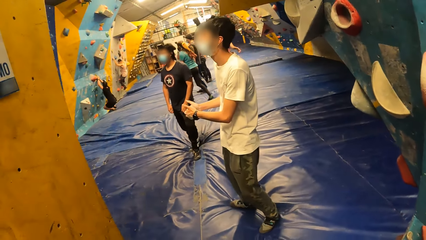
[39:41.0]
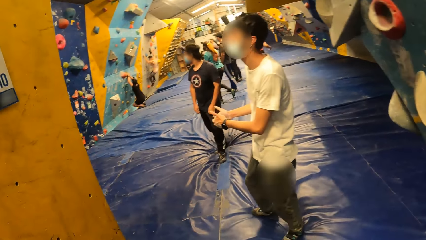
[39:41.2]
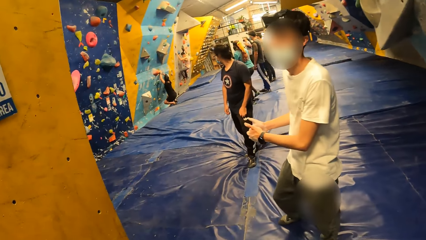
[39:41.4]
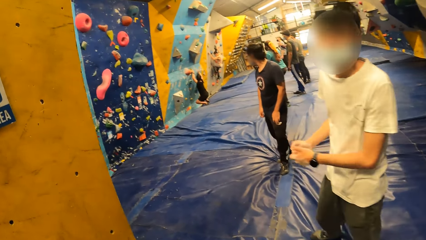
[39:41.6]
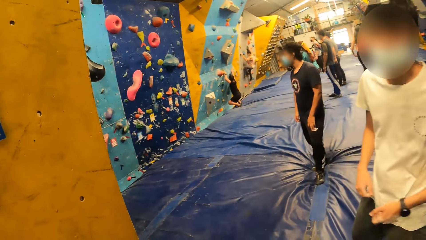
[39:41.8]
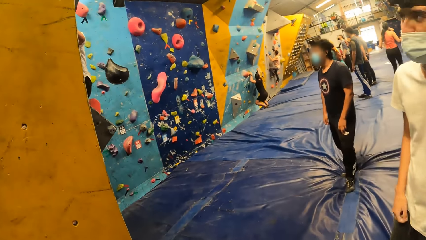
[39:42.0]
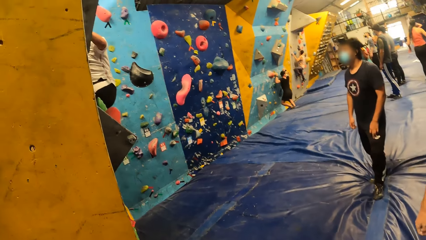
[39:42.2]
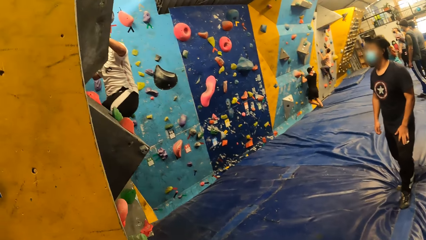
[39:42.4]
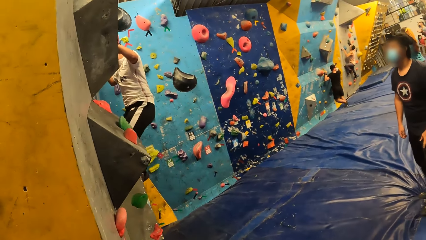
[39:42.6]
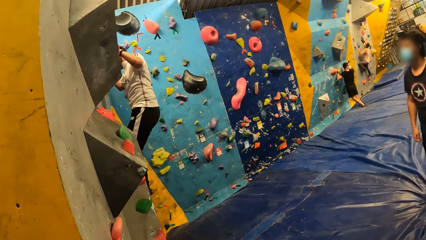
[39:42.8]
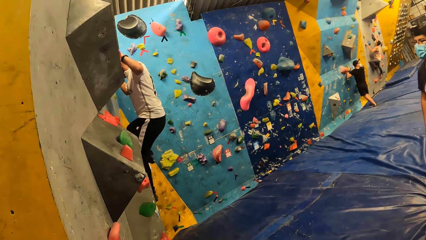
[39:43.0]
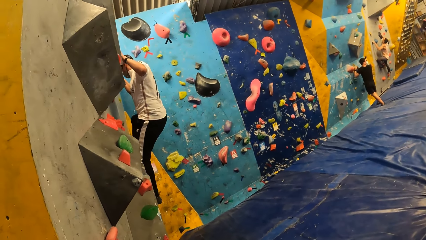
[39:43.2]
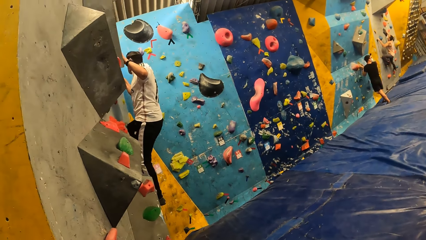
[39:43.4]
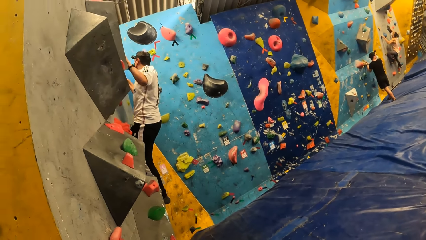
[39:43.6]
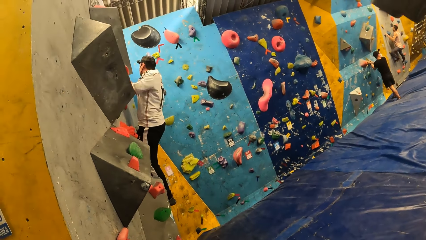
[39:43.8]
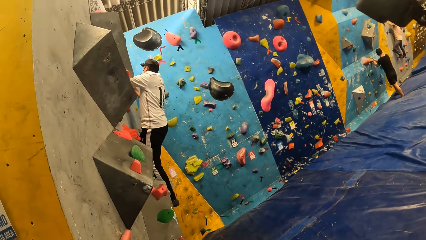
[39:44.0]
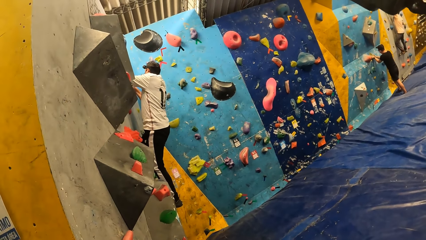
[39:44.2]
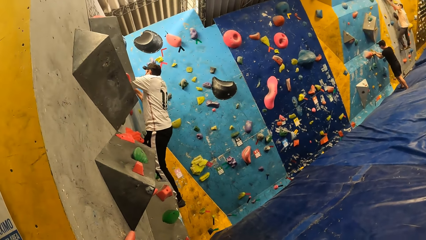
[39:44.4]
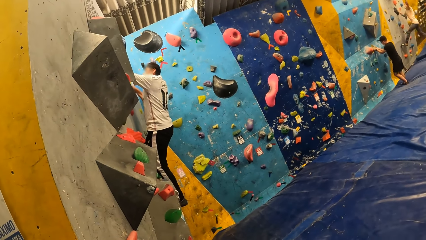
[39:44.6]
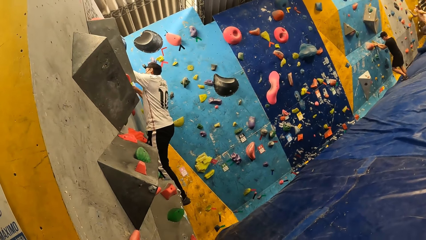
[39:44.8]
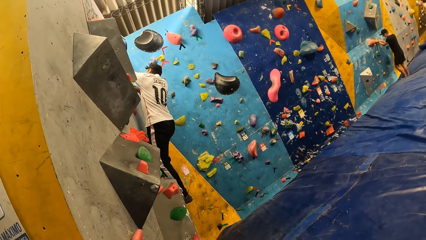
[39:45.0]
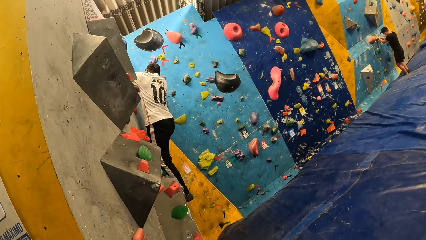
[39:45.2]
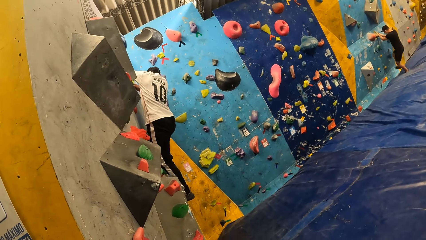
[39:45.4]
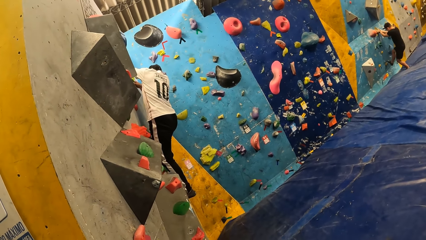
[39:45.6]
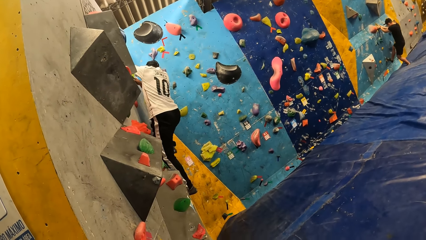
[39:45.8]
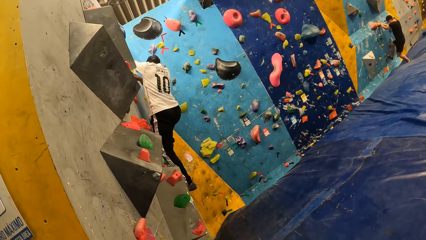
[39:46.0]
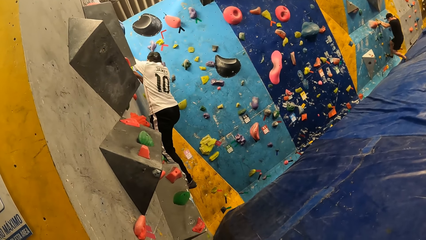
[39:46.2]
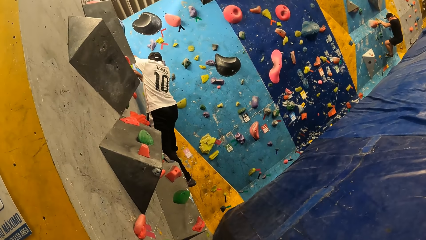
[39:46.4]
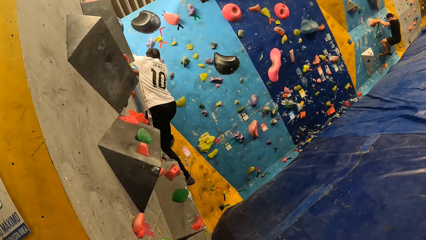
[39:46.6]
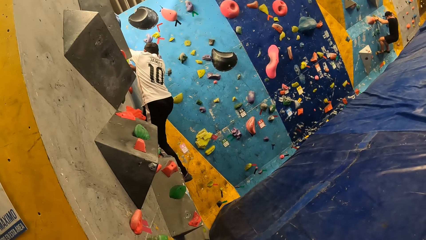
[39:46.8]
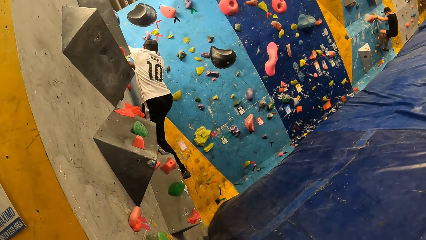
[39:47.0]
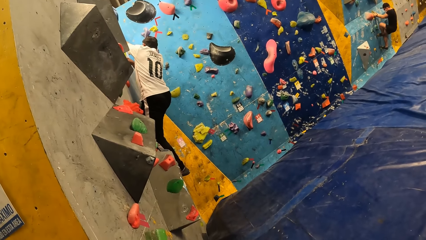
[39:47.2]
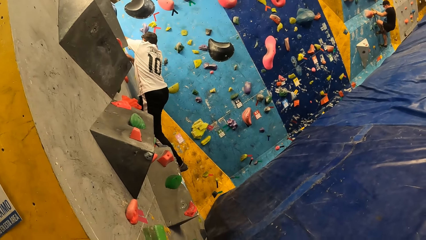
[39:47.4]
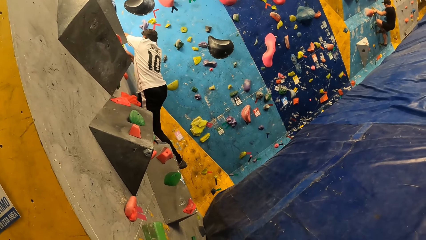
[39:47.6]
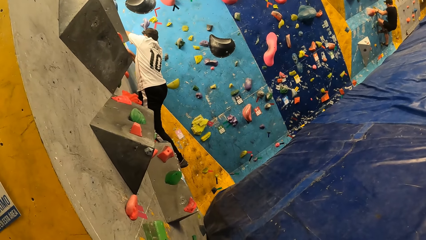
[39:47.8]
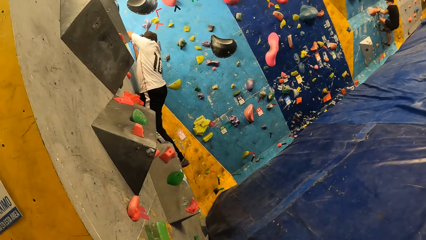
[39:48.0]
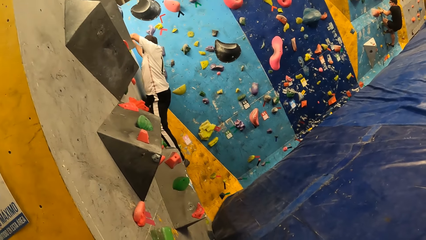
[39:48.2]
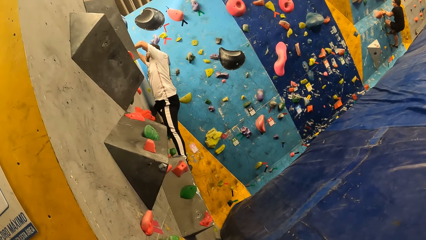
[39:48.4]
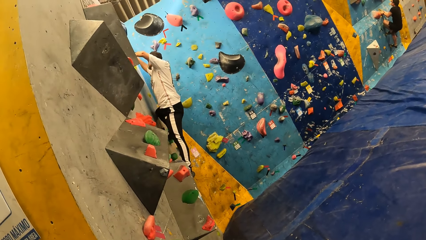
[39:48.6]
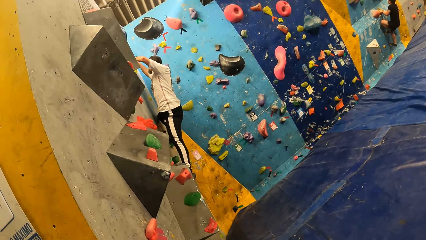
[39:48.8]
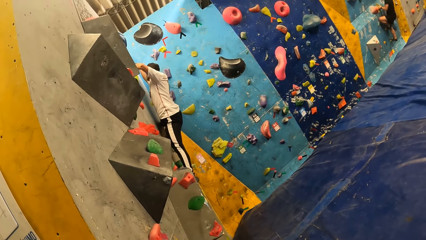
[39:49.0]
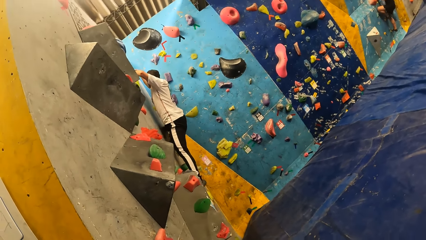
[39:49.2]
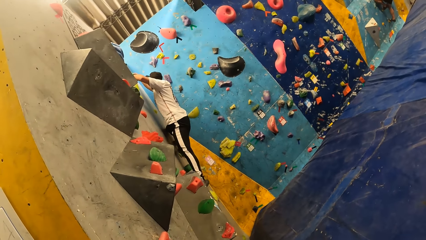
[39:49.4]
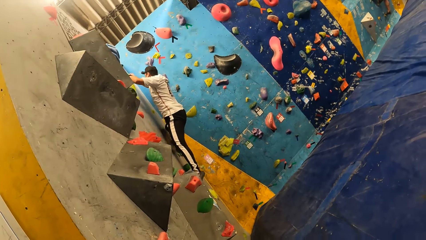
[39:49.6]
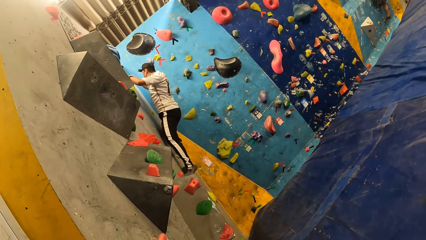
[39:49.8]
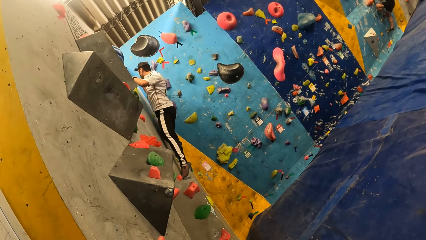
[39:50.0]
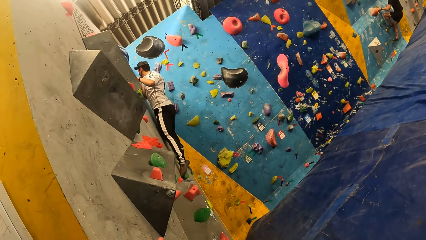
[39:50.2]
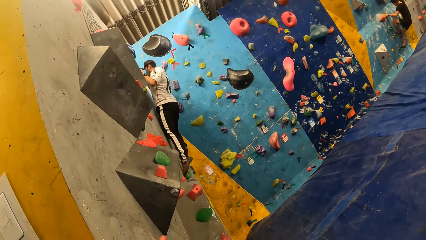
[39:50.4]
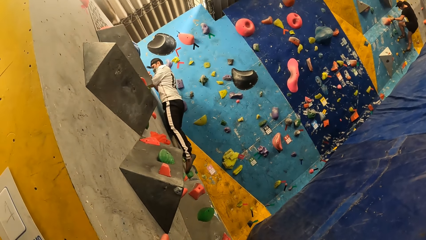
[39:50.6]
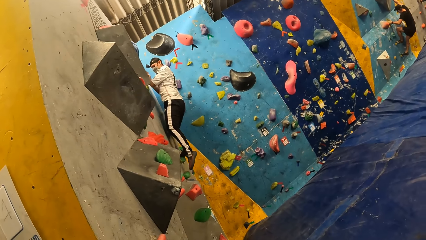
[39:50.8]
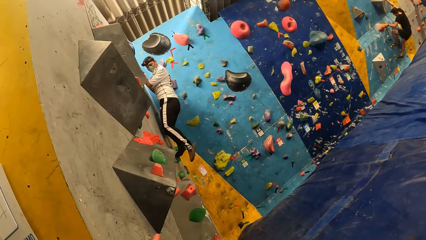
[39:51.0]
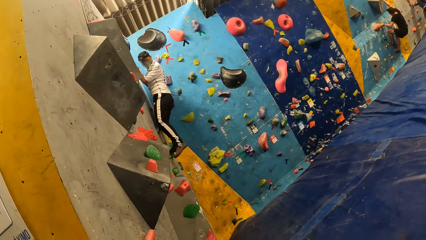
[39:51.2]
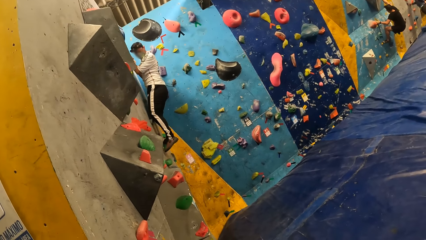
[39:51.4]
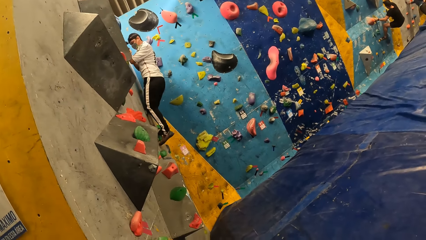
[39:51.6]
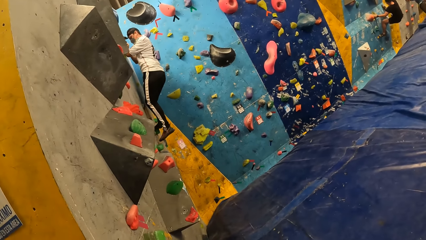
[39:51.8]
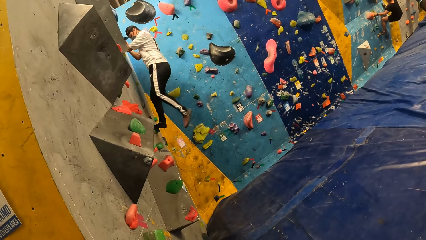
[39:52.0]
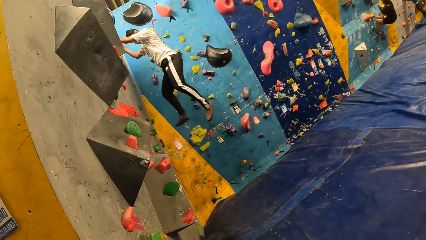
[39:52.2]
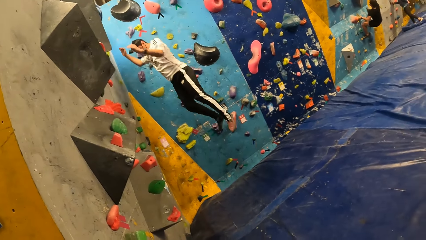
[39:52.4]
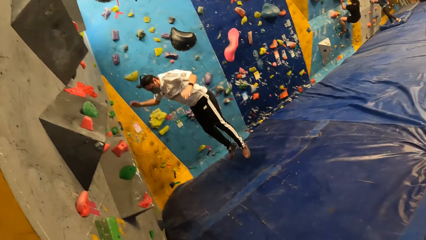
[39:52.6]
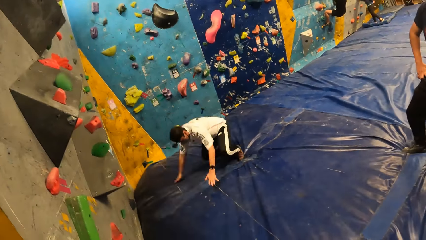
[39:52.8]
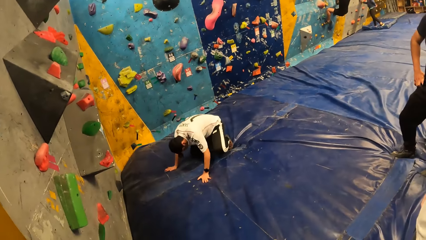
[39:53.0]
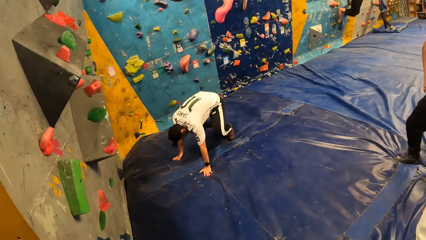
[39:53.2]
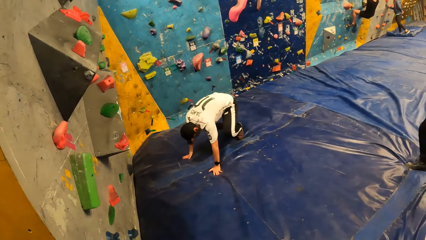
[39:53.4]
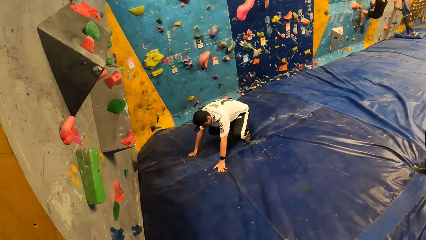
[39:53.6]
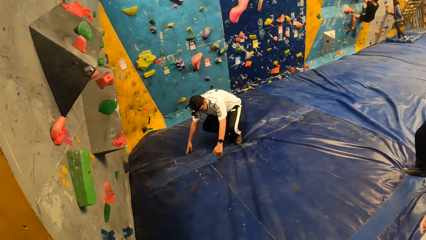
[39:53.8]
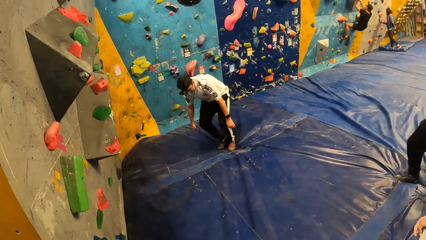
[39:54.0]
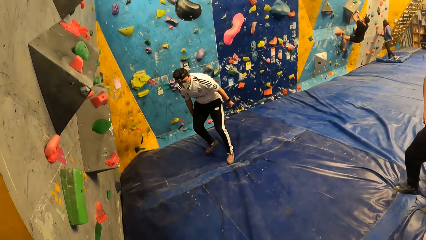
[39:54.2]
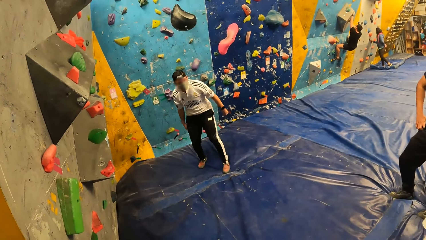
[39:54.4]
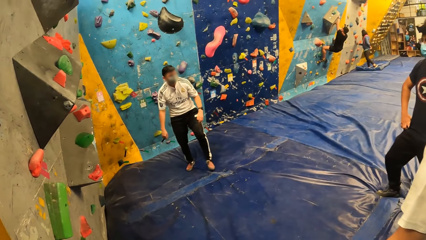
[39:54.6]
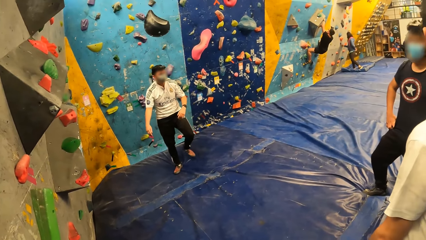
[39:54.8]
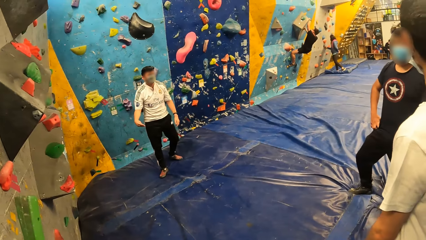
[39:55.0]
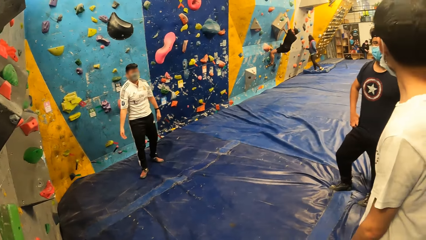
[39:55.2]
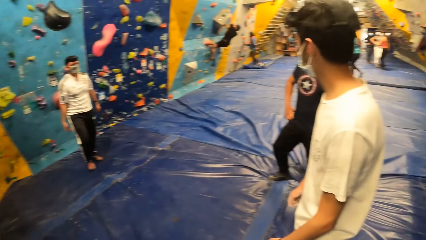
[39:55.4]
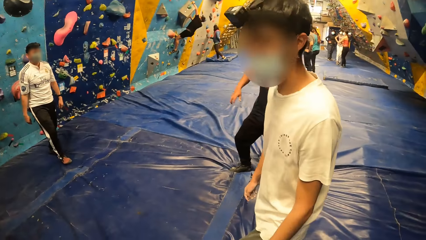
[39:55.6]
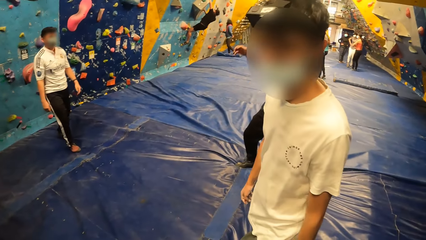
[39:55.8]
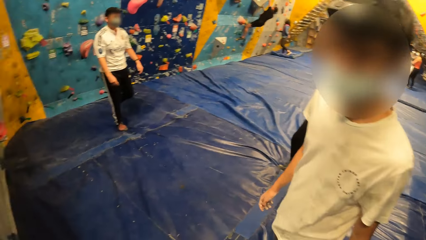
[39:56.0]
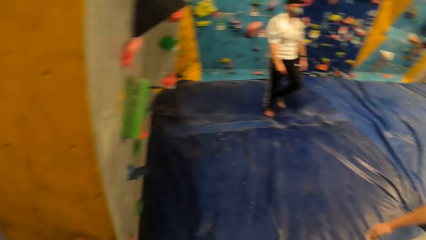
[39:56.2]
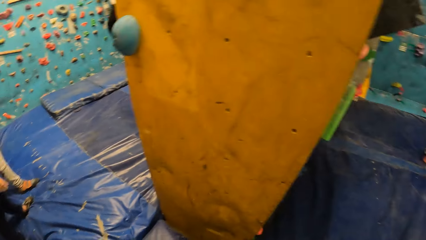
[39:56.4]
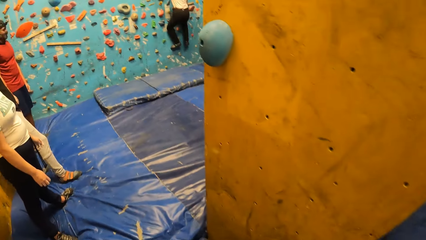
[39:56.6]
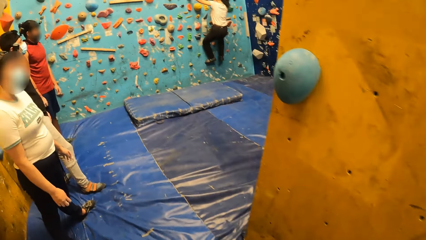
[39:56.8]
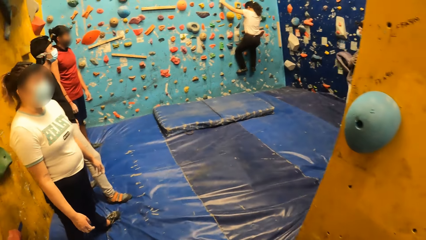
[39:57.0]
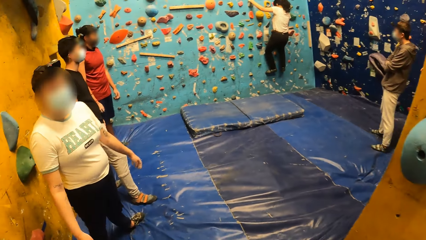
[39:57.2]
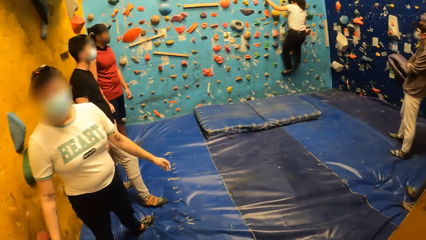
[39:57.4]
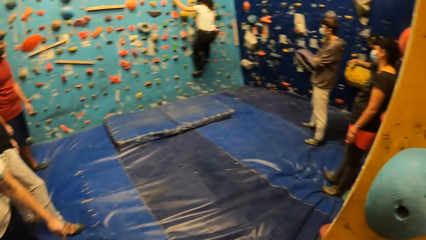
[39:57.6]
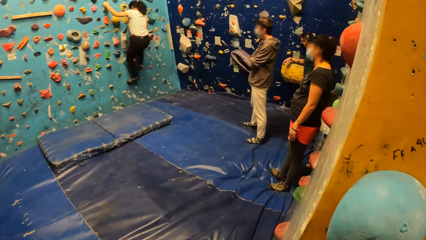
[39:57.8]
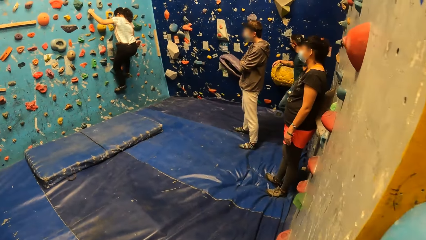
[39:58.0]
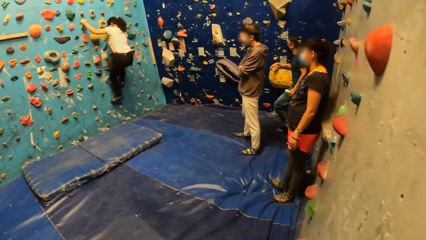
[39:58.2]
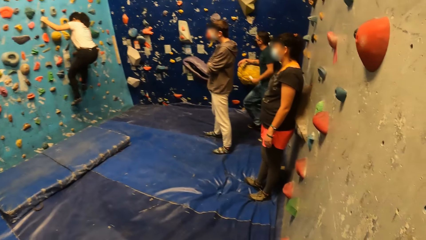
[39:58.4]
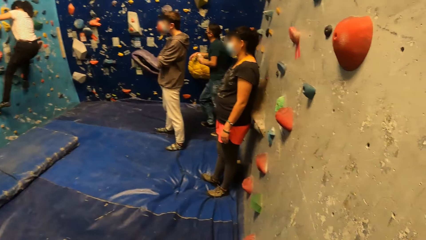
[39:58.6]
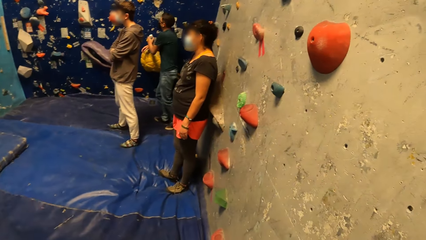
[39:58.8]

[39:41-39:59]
The camera wearer watches a man climb the bouldering wall. The man jumps down on the boulder mat from the bouldering wall.
